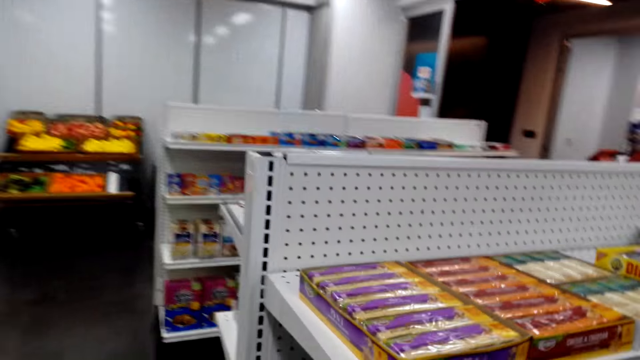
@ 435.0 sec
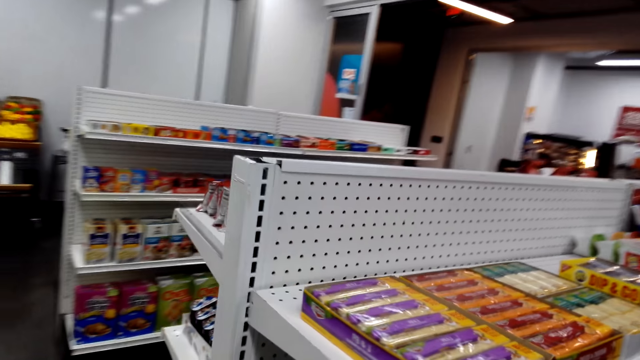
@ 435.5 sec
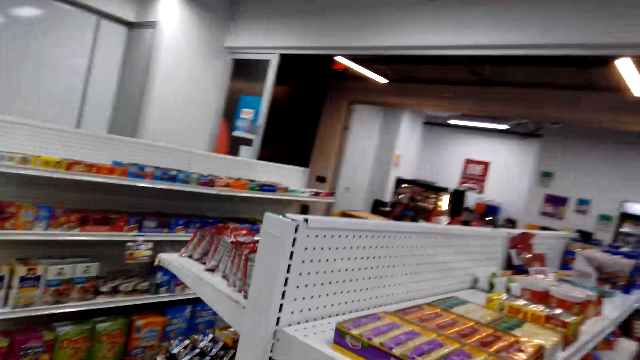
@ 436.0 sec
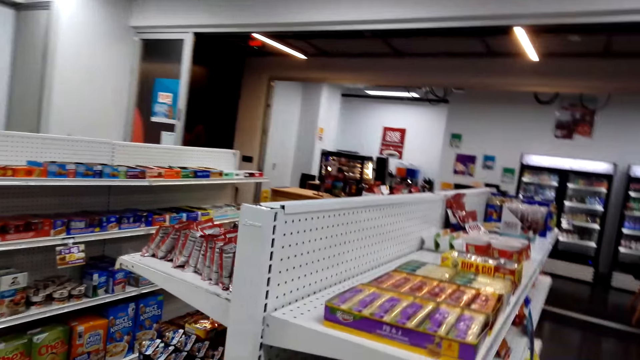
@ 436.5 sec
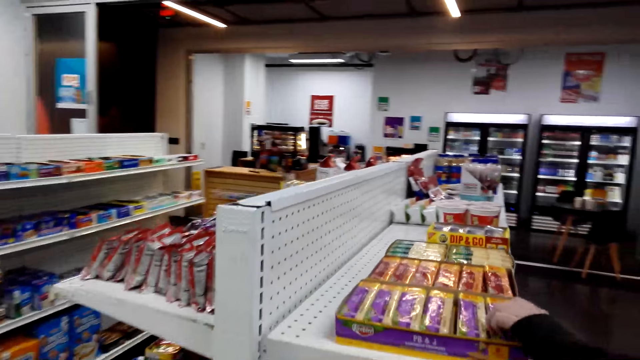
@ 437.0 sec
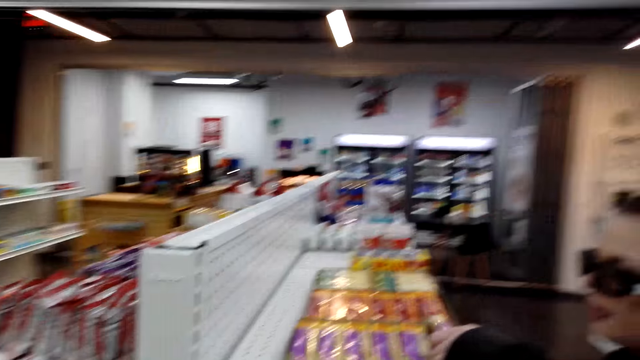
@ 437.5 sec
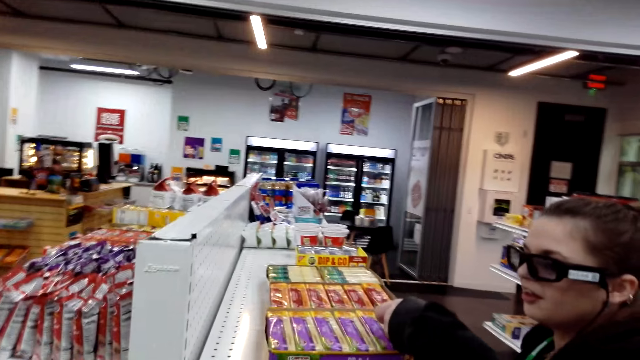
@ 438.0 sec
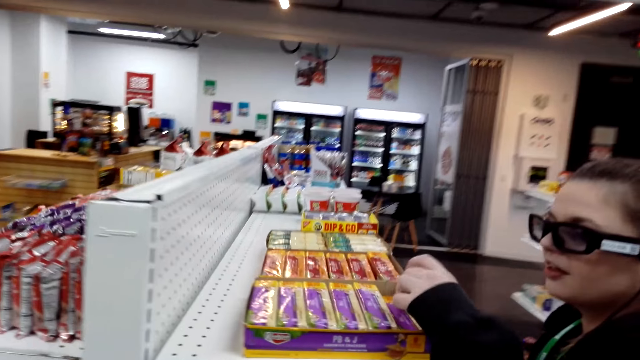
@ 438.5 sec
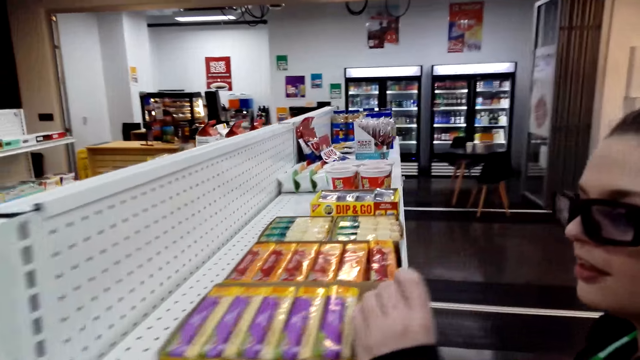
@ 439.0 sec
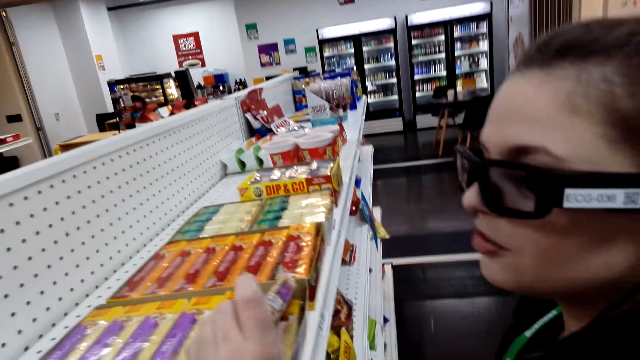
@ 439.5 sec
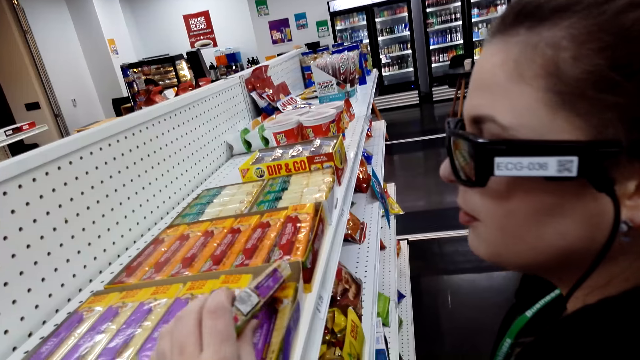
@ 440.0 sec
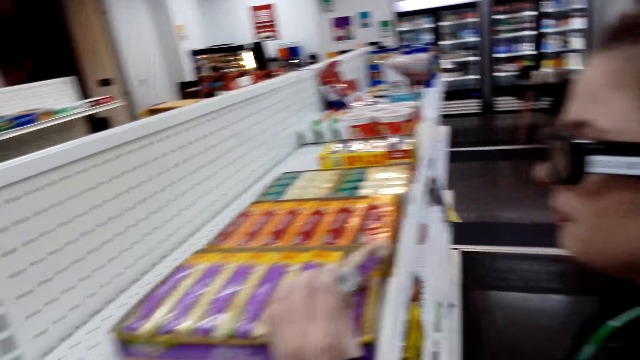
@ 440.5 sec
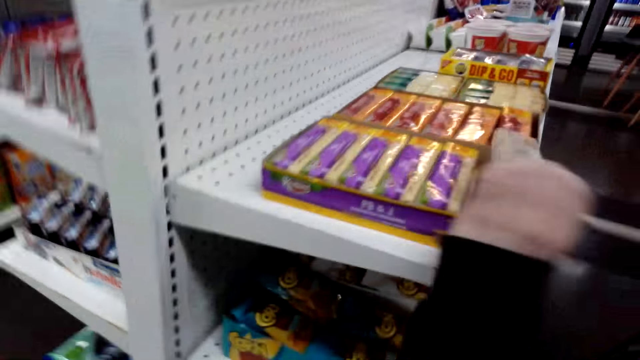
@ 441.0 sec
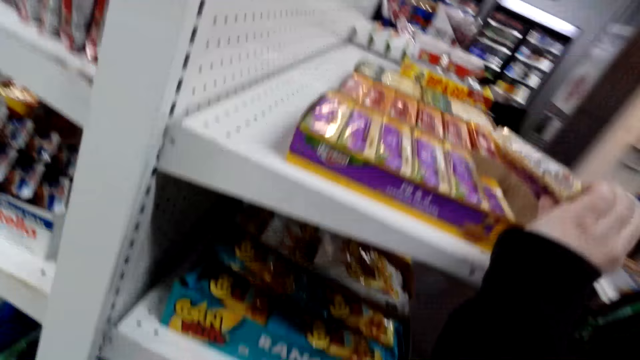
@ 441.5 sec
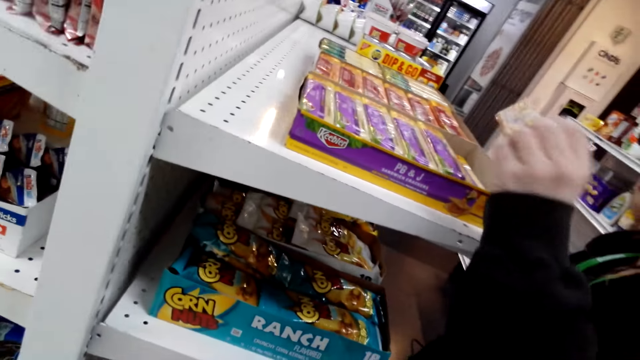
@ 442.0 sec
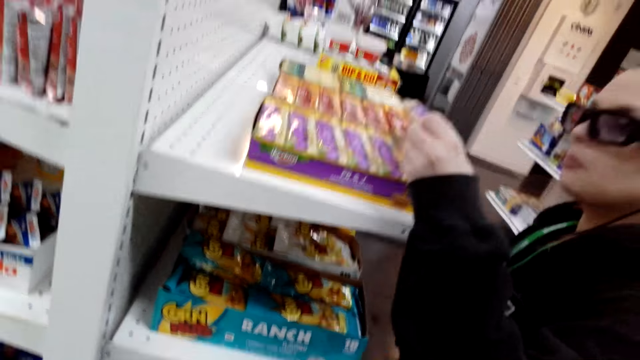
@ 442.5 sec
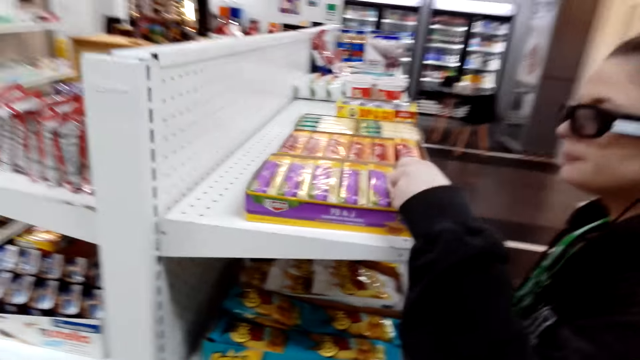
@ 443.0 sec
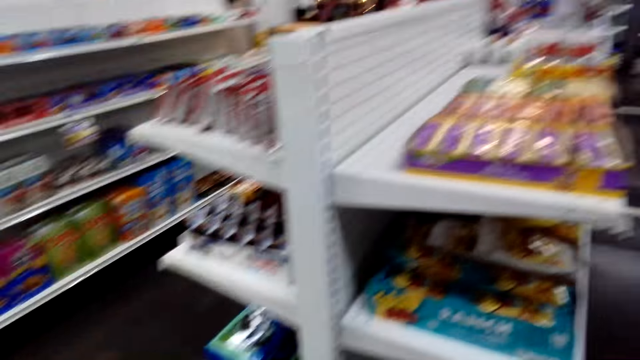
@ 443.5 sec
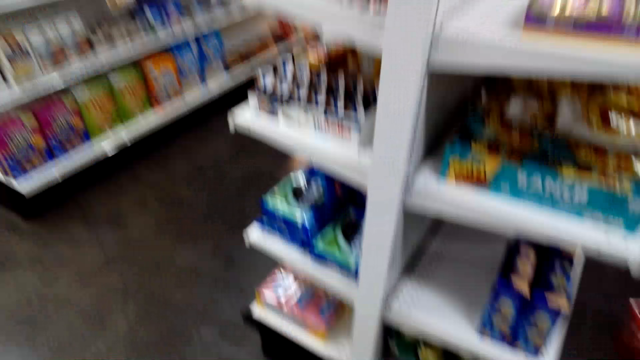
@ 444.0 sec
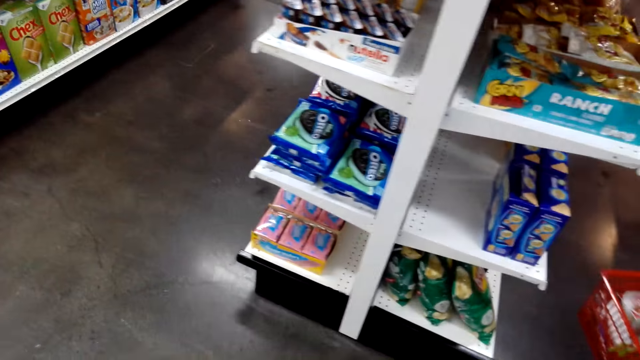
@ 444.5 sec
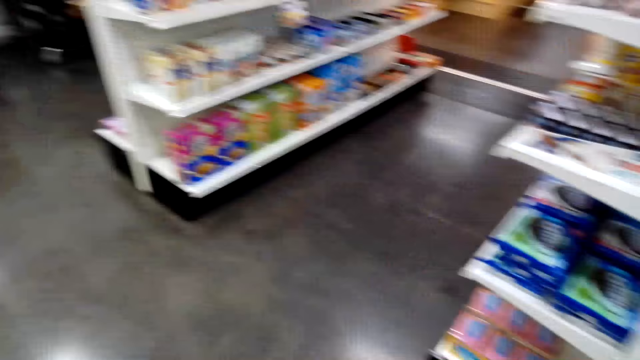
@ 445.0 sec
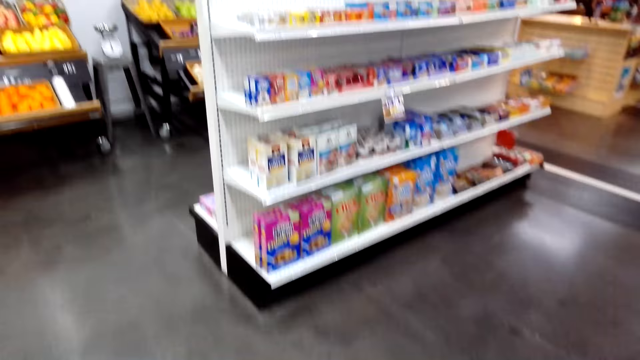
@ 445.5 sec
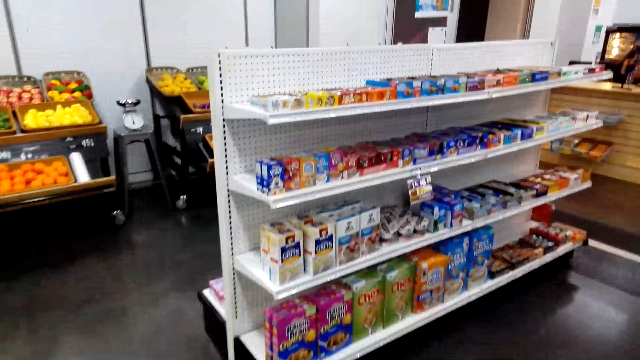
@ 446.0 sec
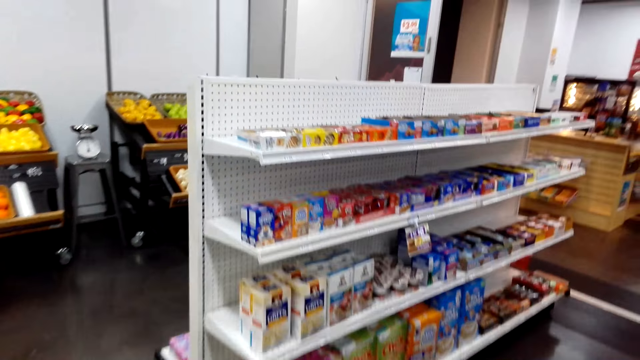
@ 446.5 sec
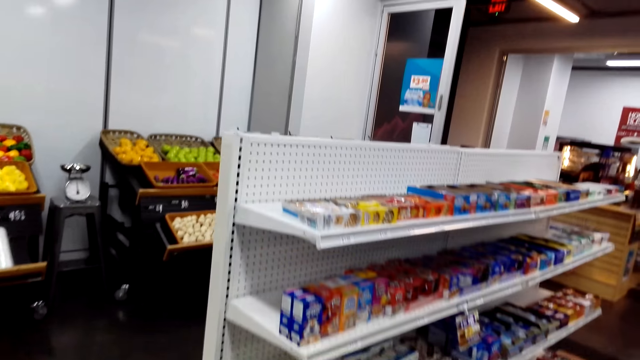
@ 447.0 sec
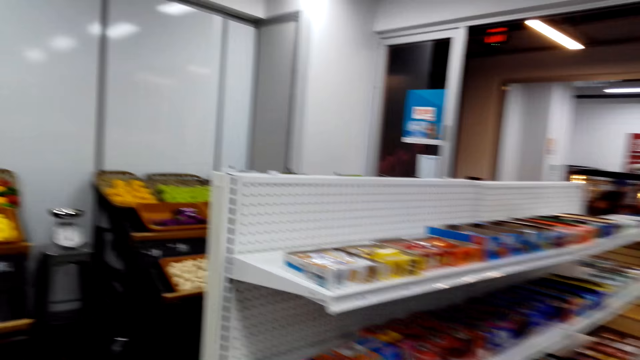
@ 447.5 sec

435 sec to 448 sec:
The camera wearer walks across the store. A lady picks up a packet from the shelf. The lady puts the packet down in the shelf. The camera wearer walks across the store.

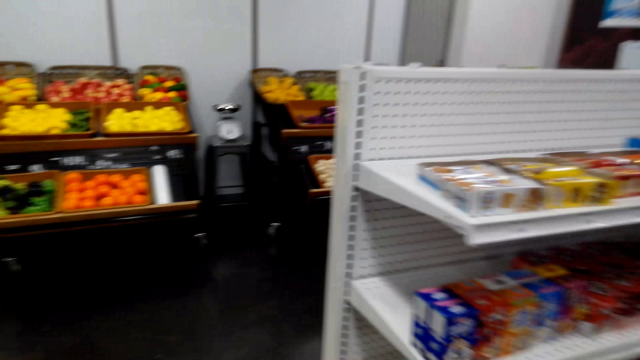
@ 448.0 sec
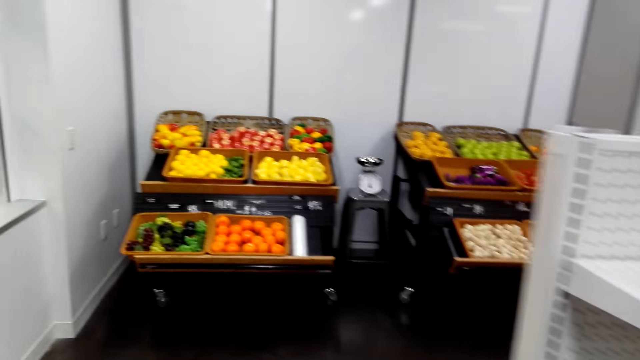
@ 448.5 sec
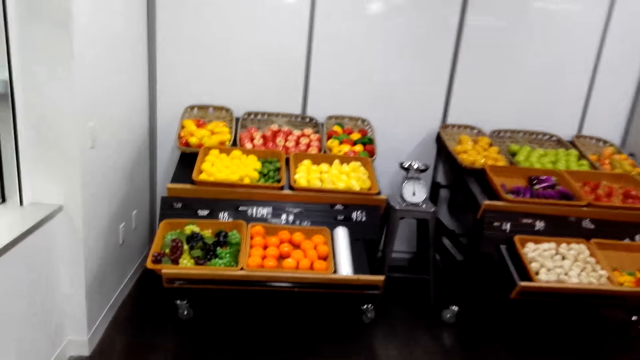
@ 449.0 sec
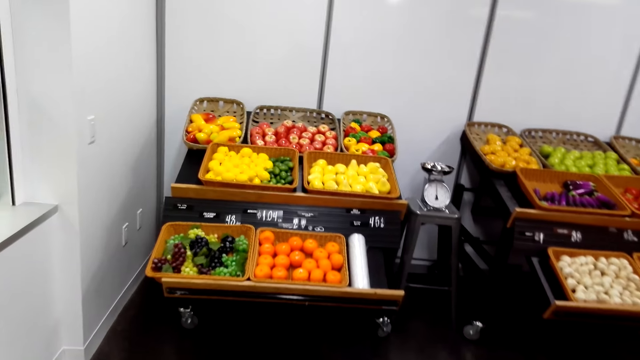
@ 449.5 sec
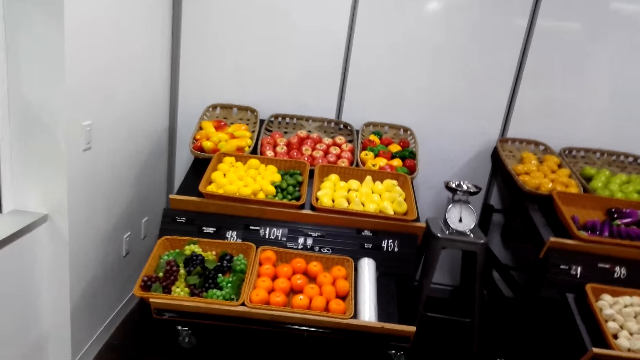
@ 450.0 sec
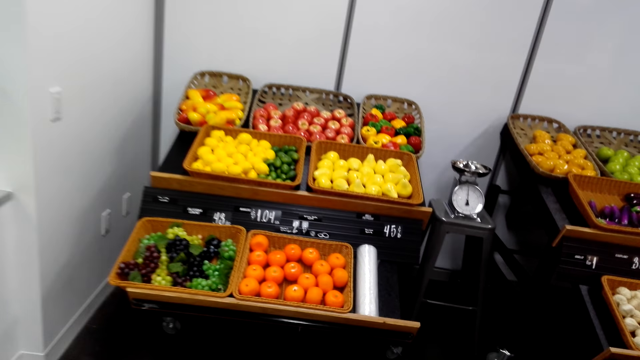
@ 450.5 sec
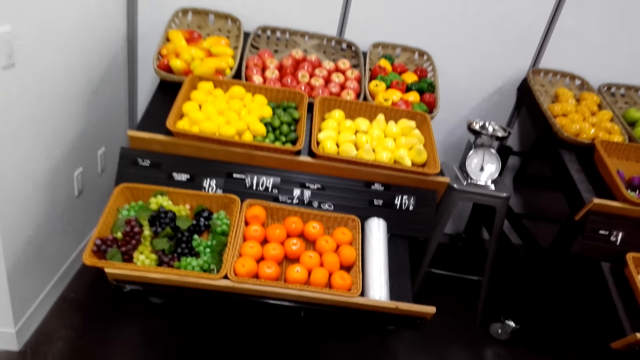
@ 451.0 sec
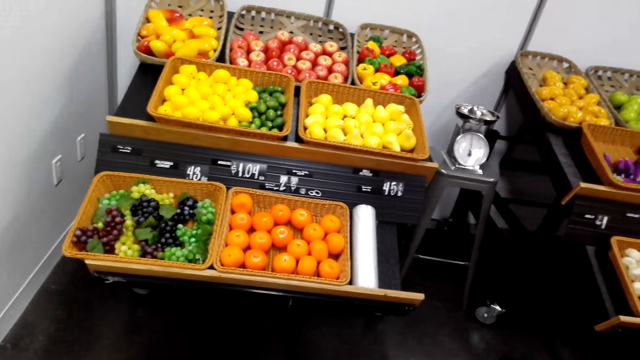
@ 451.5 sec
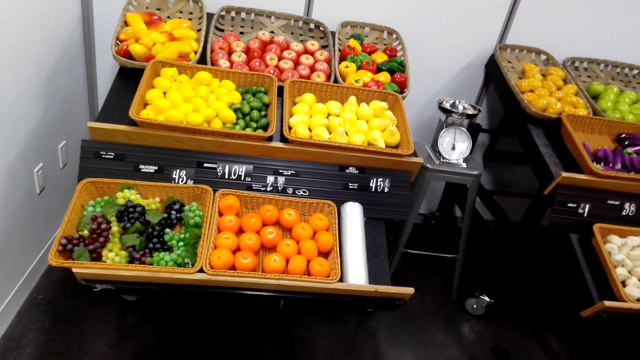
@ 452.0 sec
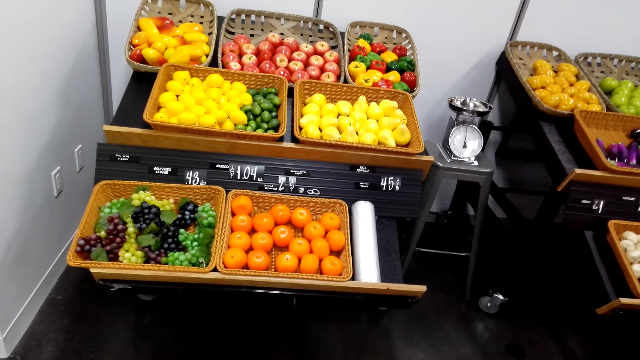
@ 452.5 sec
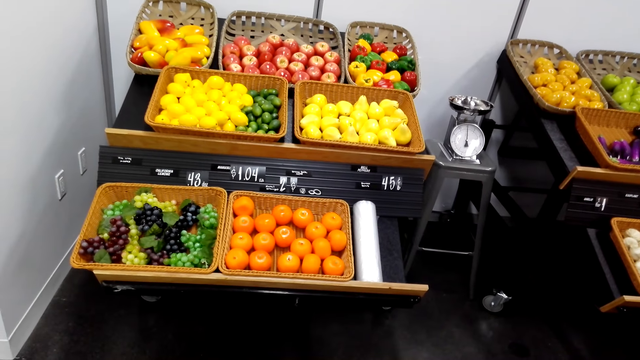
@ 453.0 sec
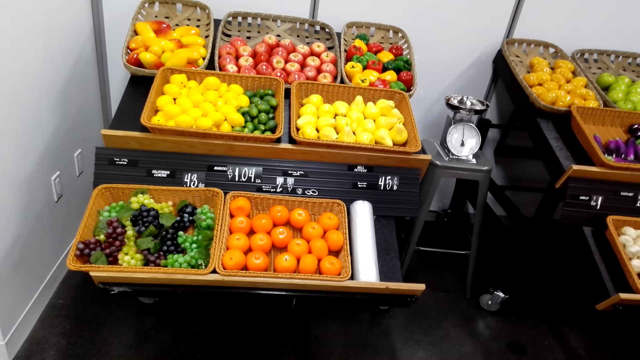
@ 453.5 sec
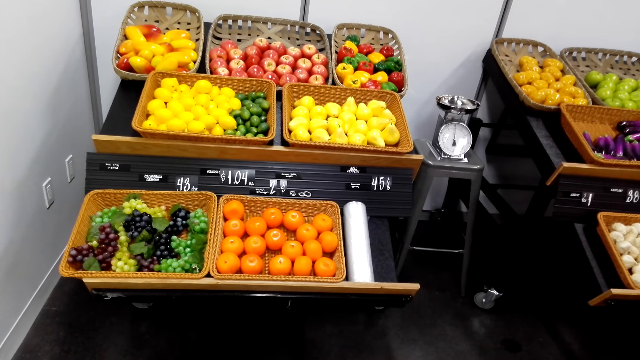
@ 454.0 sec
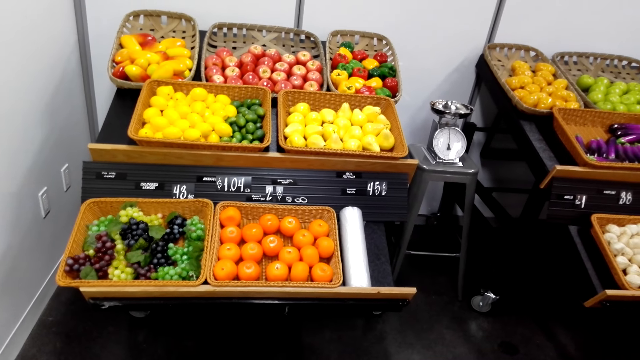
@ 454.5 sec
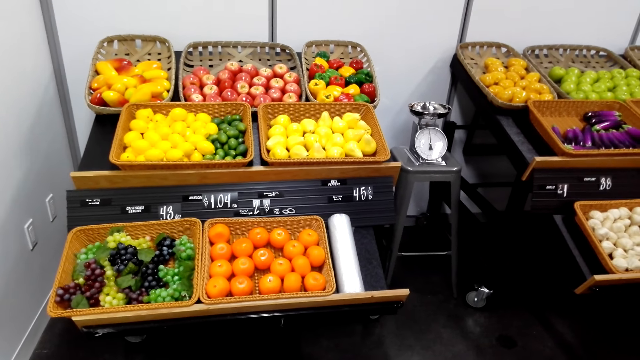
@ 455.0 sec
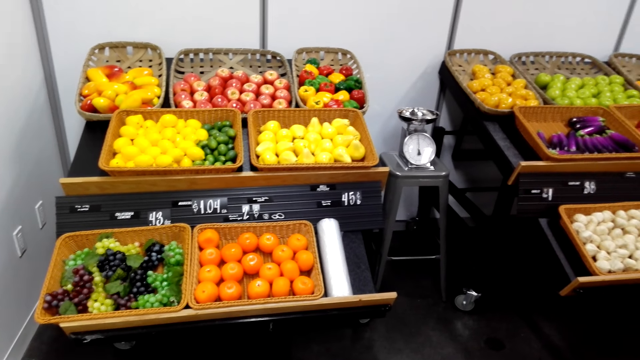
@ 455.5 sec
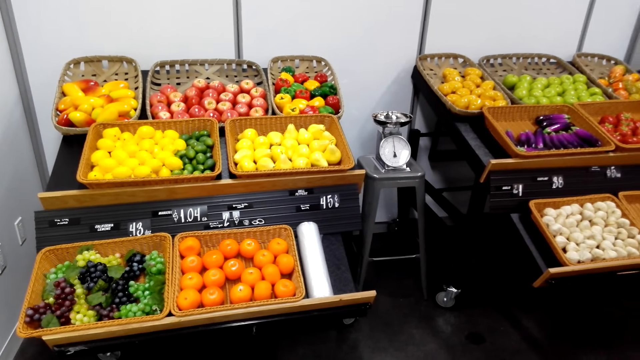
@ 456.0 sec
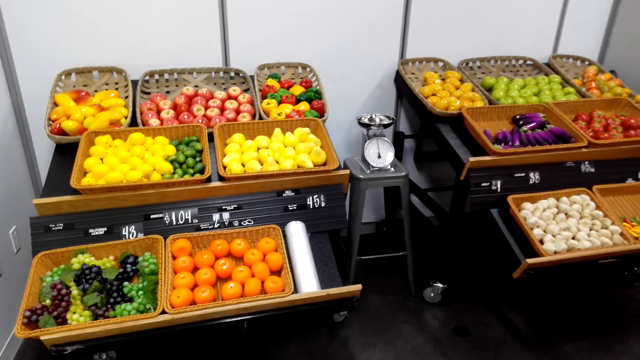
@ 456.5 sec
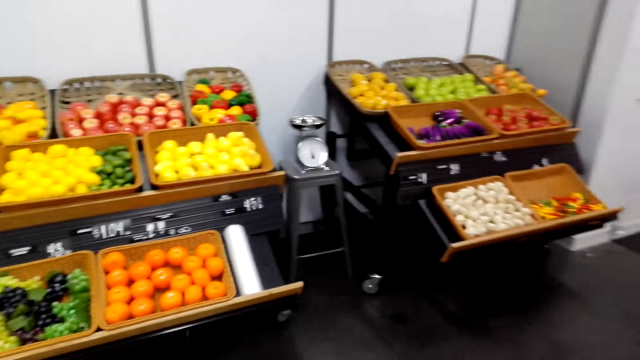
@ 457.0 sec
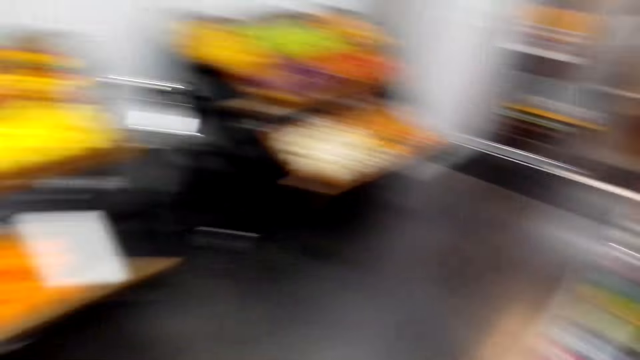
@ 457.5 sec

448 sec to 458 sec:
The camera wearer walks towards a fruit section in the store. They stand at the fruit section in the store. They look at the fruits on the shelf.
